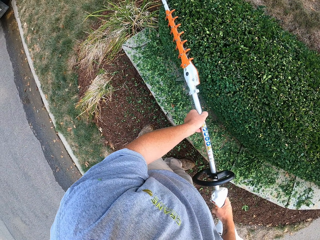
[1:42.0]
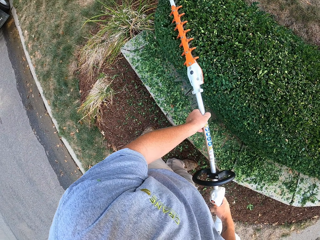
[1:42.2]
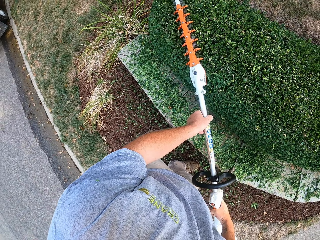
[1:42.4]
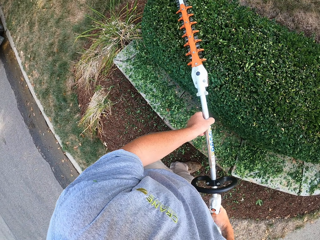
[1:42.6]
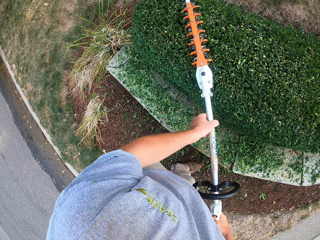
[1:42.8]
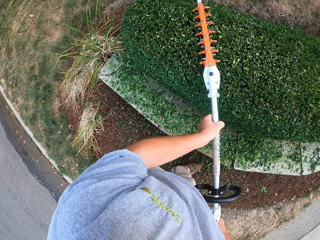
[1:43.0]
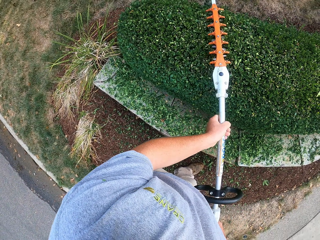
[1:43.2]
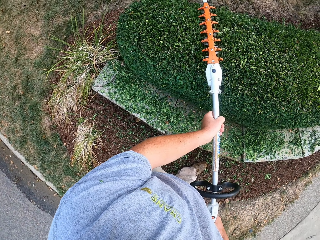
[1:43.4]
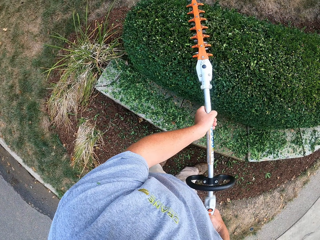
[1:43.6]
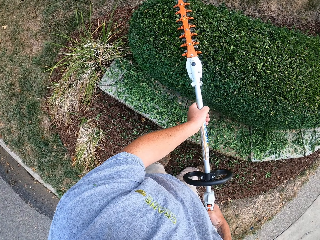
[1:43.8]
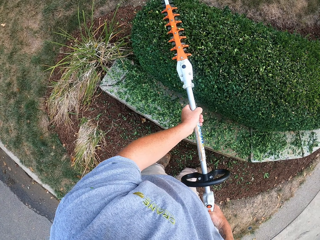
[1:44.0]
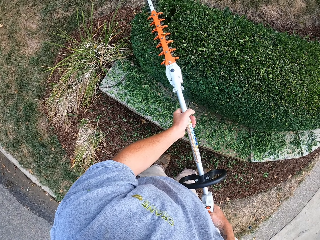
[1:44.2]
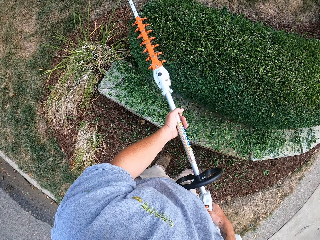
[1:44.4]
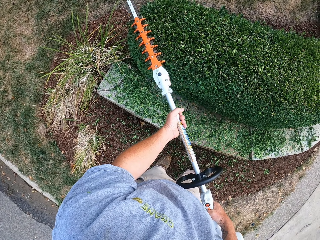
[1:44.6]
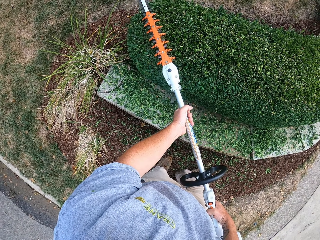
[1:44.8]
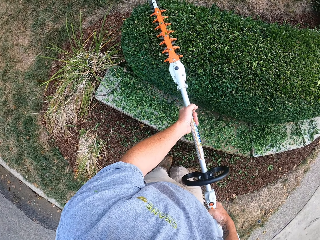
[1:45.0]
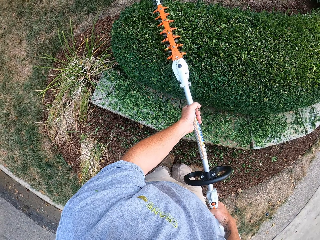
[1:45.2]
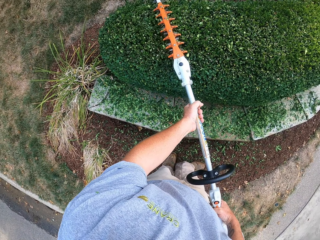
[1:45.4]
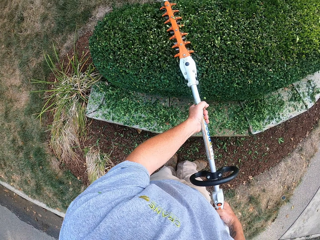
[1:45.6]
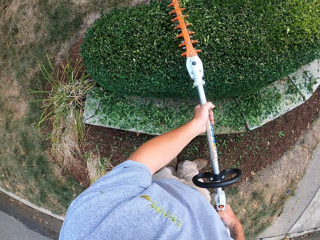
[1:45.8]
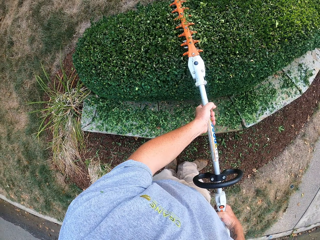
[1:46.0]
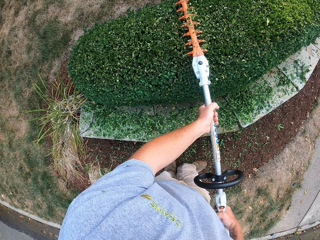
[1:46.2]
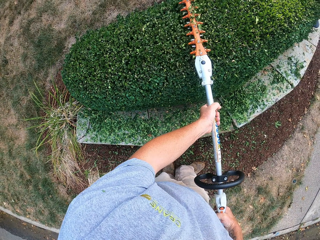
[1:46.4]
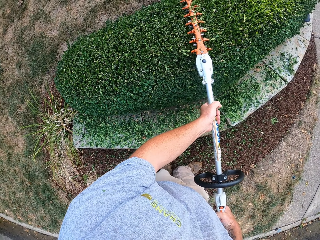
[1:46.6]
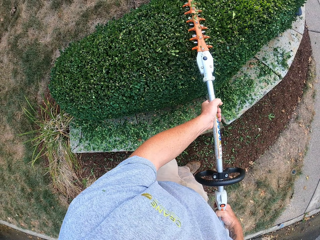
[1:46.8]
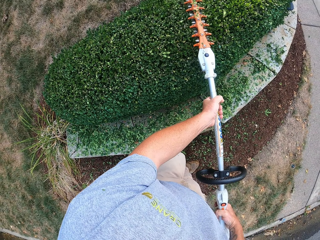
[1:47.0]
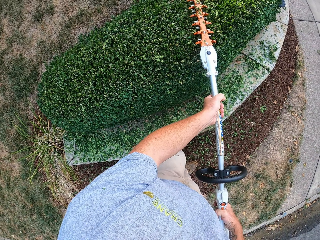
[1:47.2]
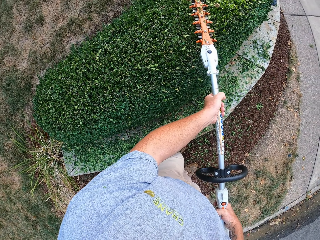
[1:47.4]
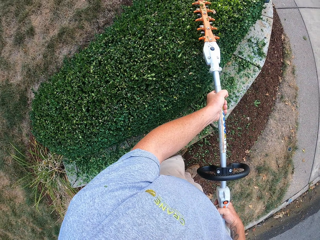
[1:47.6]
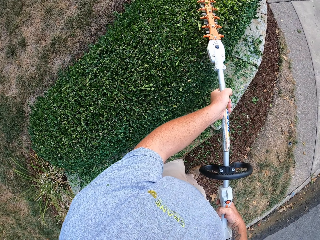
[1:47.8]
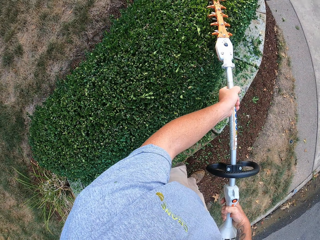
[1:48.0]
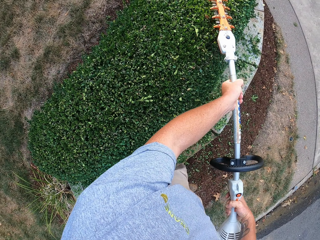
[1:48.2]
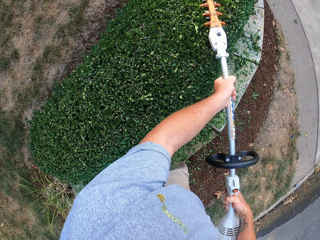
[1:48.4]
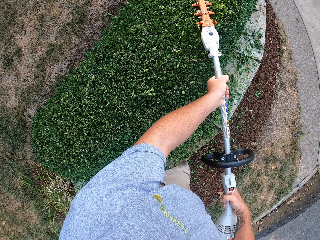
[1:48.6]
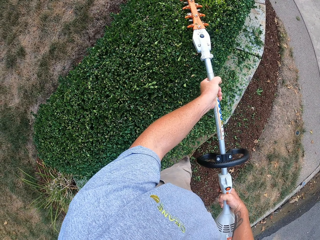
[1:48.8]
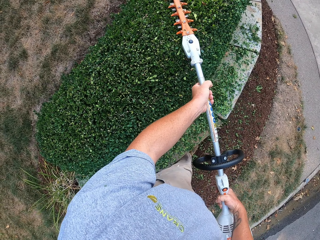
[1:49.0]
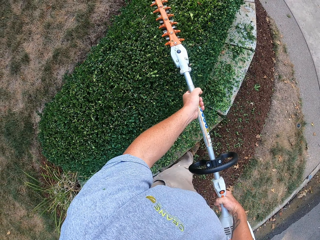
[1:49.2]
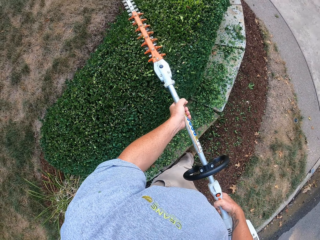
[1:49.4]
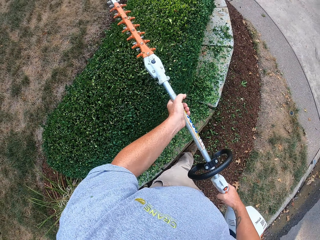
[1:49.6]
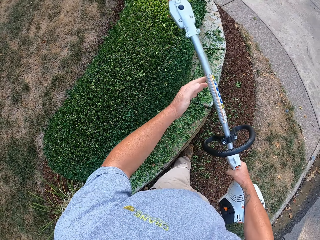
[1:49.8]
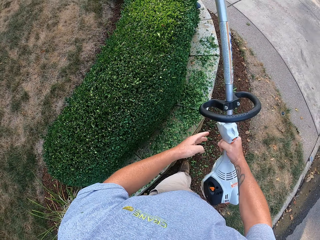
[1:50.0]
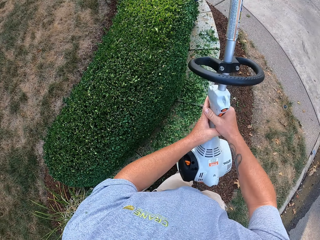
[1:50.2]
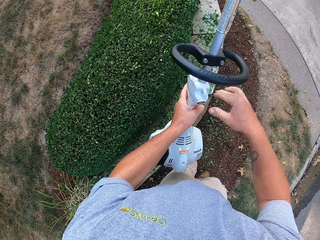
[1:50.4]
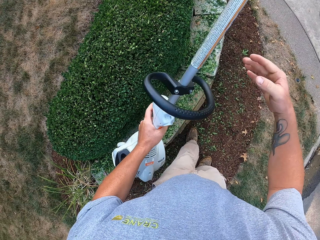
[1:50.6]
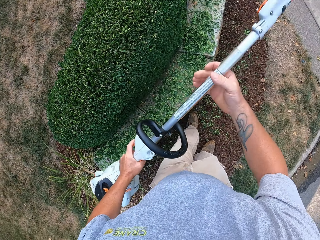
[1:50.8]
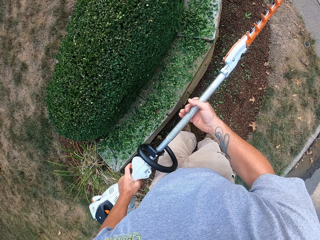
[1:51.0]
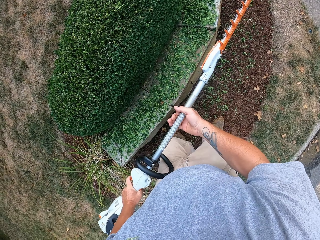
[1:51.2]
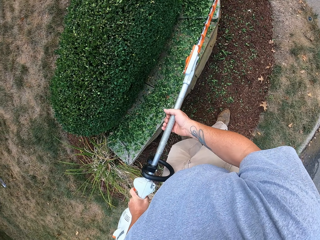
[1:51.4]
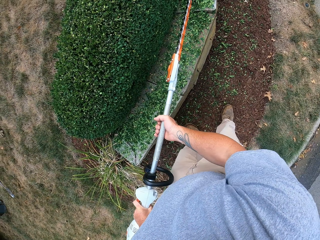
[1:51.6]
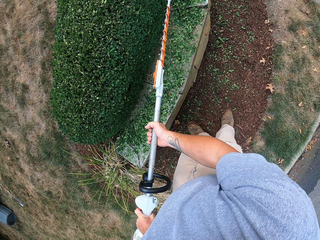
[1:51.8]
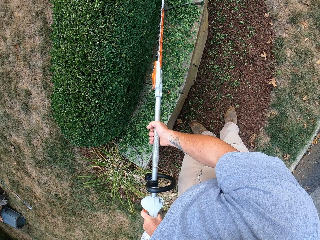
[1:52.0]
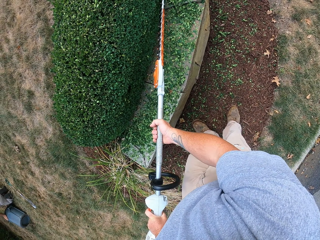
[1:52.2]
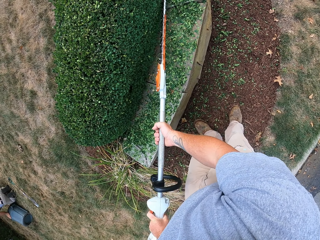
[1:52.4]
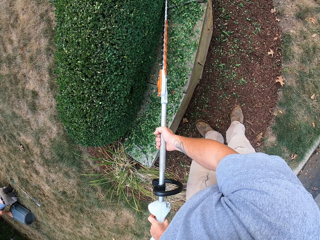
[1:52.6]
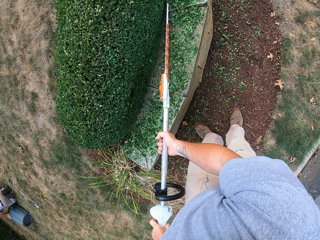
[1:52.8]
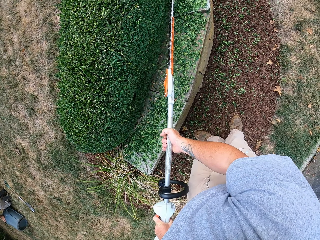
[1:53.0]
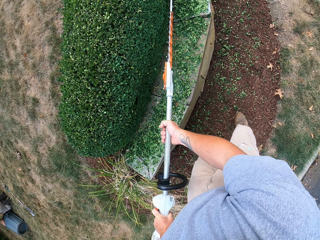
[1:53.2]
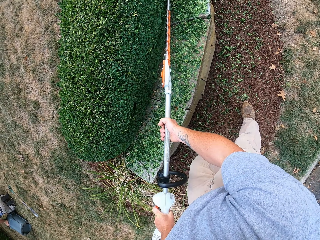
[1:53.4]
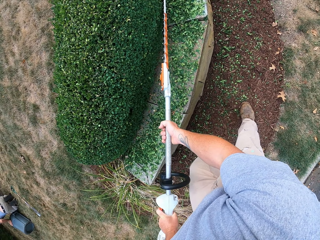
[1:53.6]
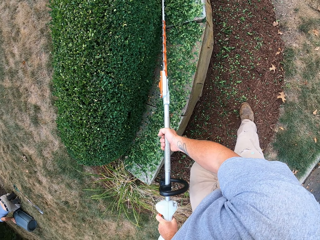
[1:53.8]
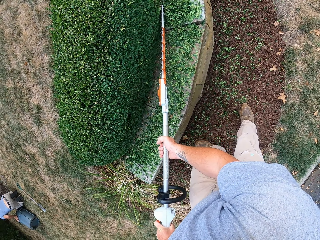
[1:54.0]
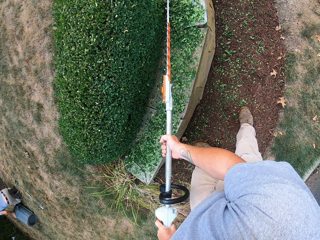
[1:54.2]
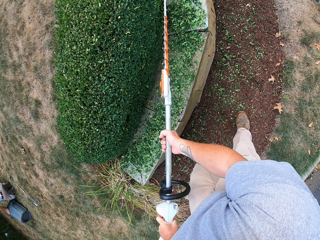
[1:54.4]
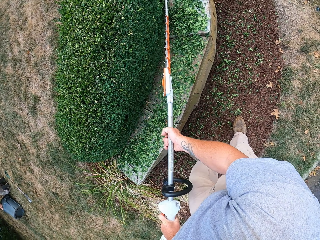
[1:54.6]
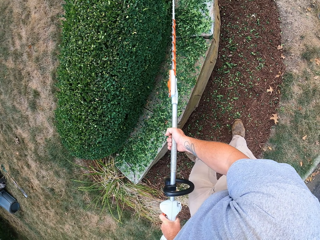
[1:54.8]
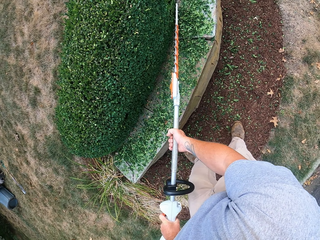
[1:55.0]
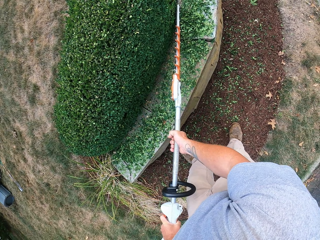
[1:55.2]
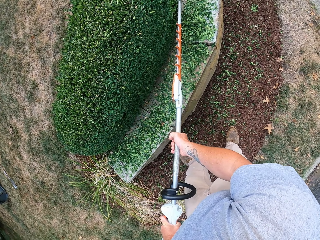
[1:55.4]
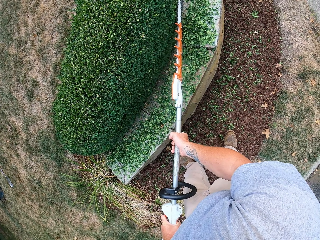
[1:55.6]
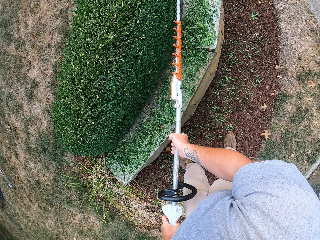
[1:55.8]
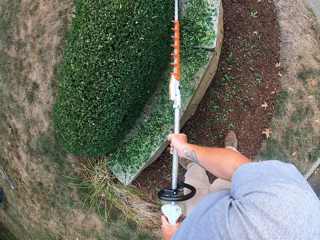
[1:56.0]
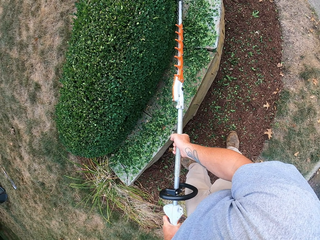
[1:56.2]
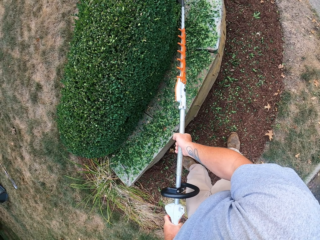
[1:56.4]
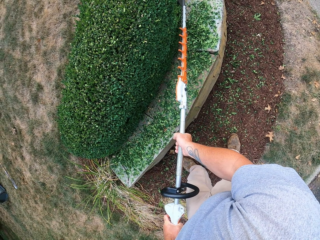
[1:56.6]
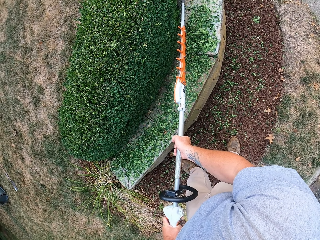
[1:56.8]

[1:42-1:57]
The camera wearer positions the trimmer in hands. They trim the flowers with the hedge trimmer.

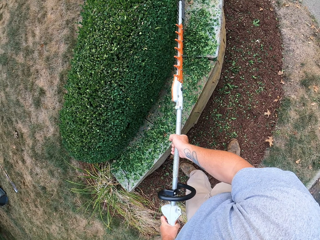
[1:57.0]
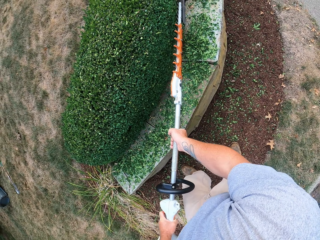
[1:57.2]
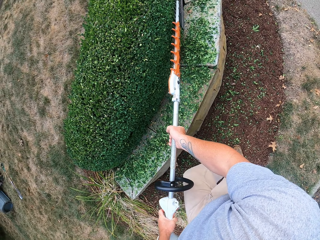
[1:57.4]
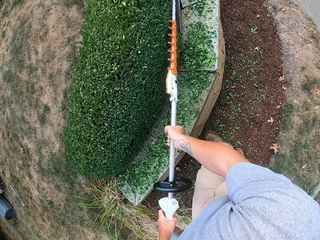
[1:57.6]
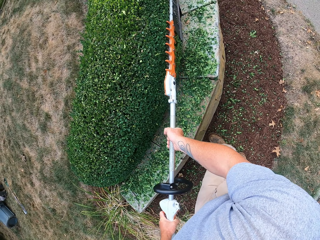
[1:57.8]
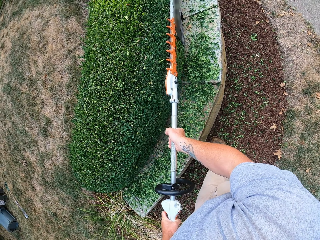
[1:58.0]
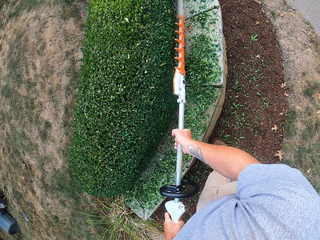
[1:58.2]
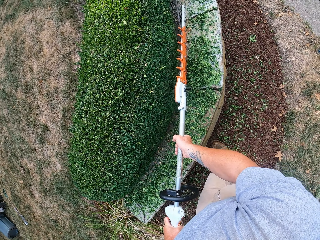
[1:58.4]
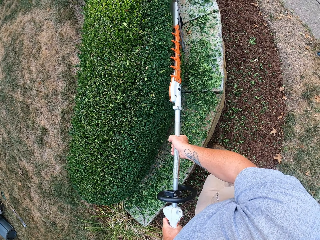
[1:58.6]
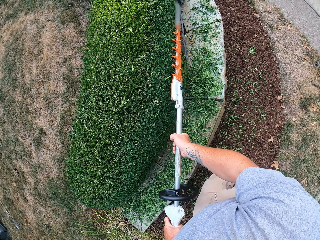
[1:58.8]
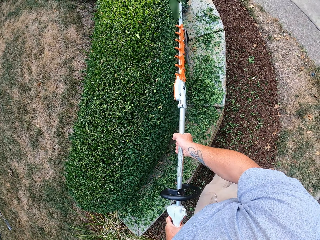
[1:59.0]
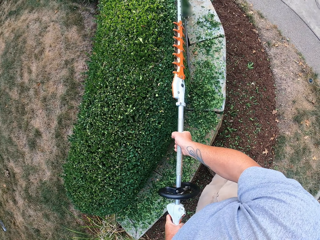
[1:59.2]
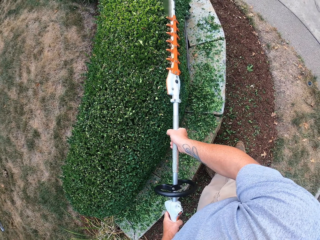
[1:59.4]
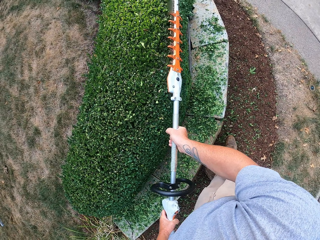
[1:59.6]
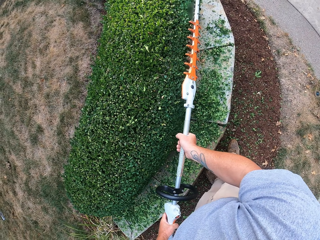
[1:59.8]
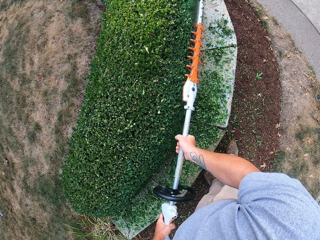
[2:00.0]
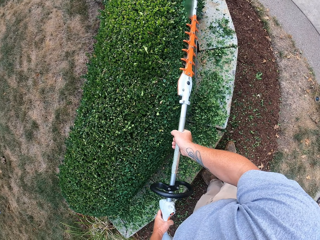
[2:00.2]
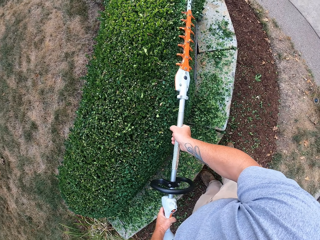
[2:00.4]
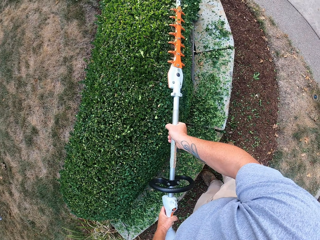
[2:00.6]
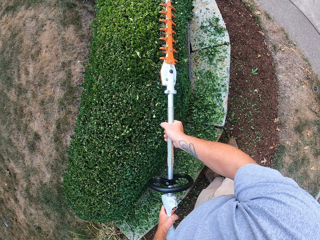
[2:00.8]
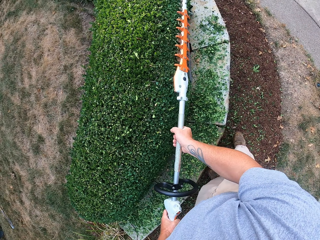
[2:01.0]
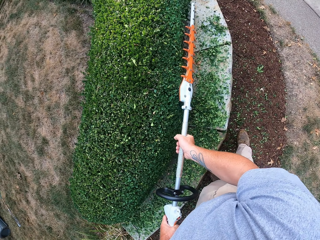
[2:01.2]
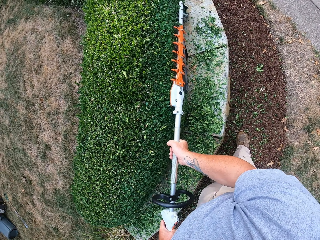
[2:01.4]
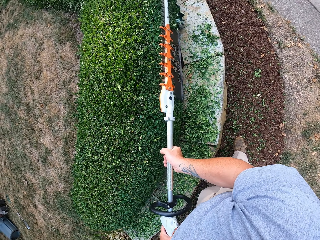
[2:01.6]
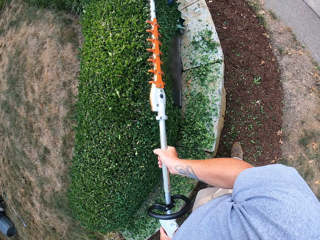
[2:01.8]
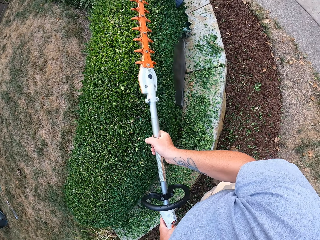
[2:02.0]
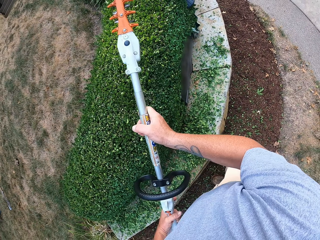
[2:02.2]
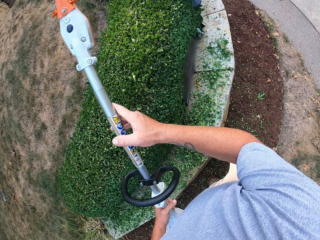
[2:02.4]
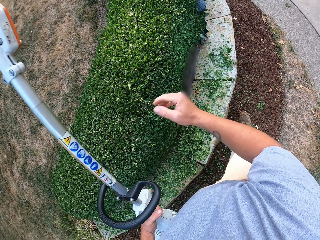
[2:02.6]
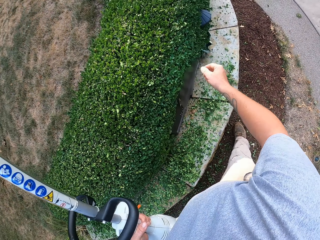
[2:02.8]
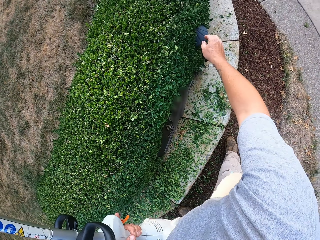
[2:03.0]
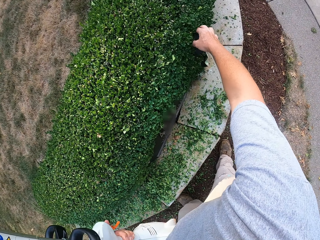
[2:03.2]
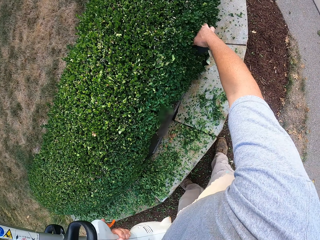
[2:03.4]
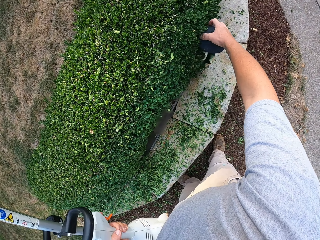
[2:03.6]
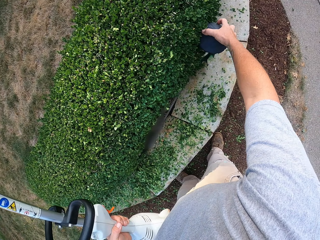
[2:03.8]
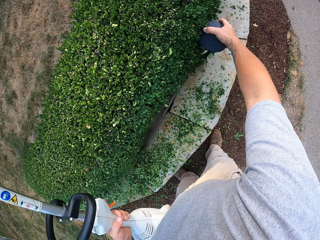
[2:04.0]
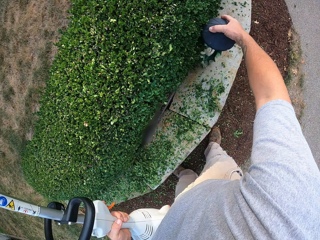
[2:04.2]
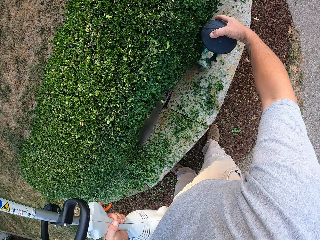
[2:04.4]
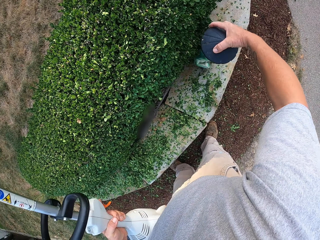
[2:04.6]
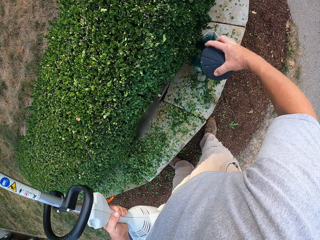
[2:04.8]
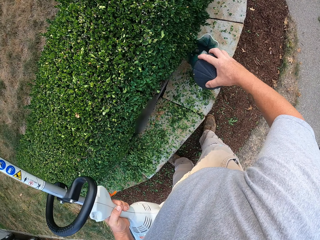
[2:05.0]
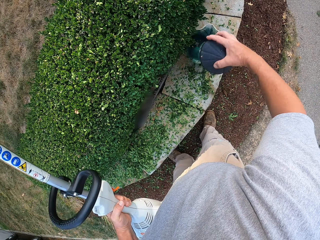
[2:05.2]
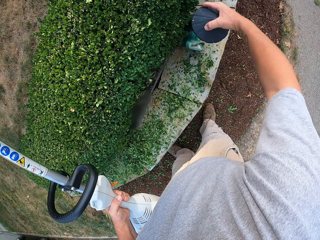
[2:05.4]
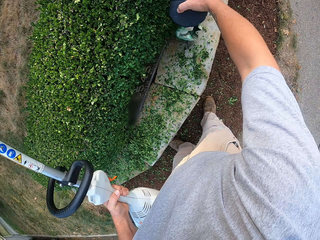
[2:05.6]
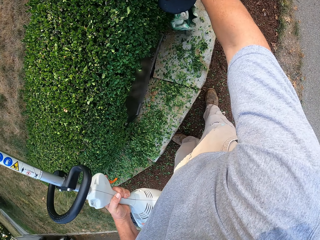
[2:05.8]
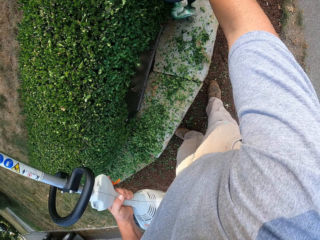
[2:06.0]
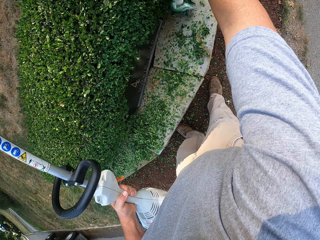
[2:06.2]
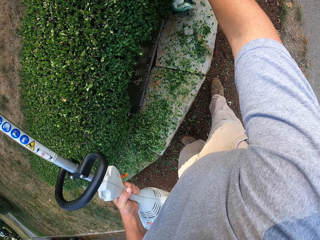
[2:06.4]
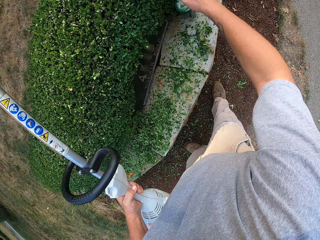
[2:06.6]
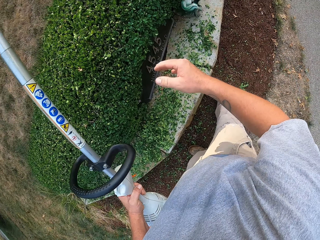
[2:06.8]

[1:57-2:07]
The camera wearer walks while trimming. He positions something on the flowerbed wall shield. He holds the hedge trimmer in his left hand.
